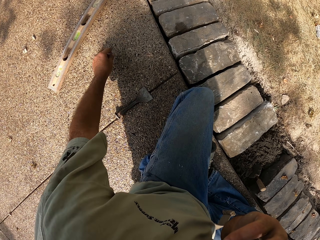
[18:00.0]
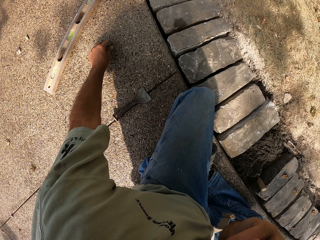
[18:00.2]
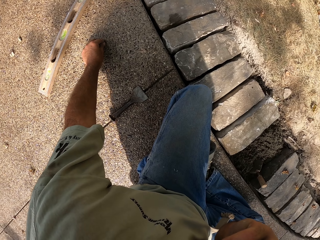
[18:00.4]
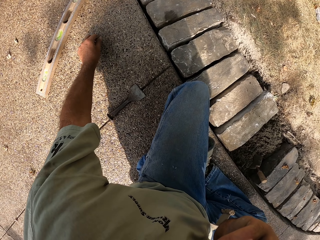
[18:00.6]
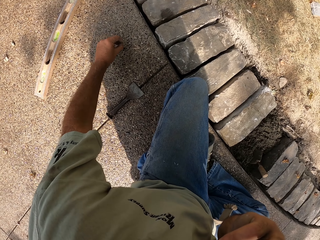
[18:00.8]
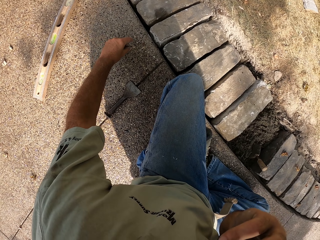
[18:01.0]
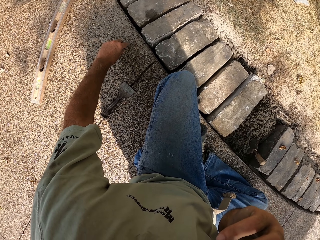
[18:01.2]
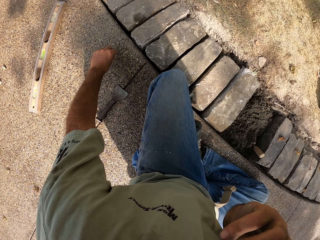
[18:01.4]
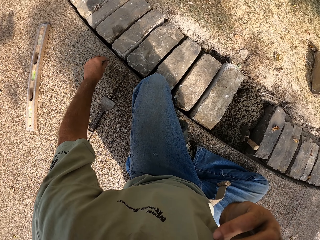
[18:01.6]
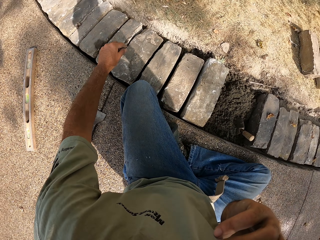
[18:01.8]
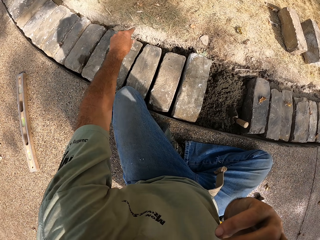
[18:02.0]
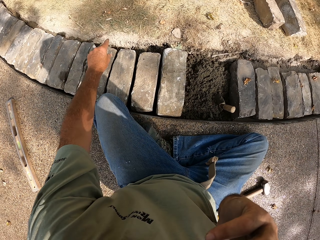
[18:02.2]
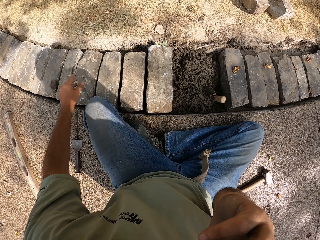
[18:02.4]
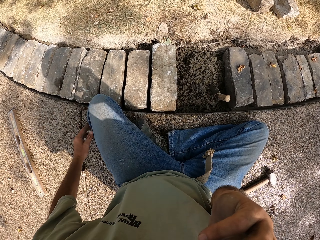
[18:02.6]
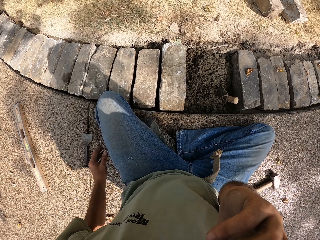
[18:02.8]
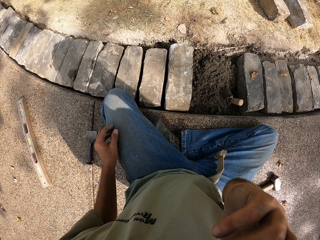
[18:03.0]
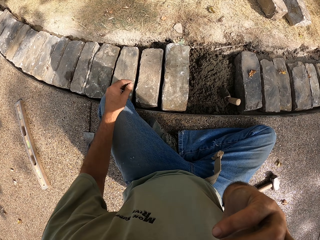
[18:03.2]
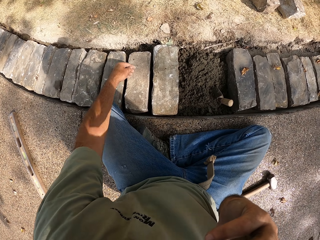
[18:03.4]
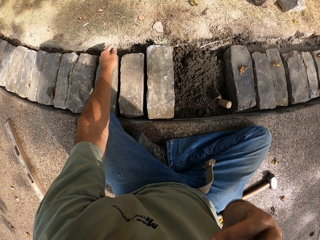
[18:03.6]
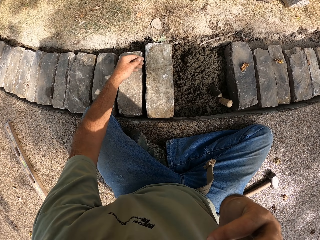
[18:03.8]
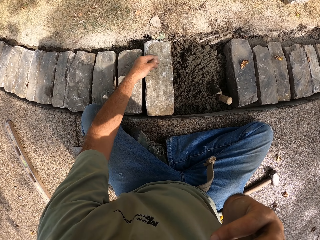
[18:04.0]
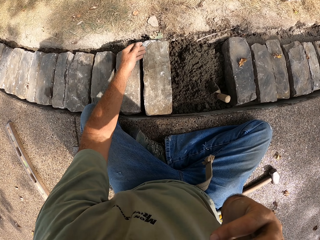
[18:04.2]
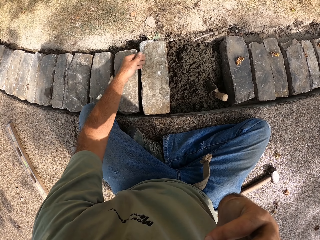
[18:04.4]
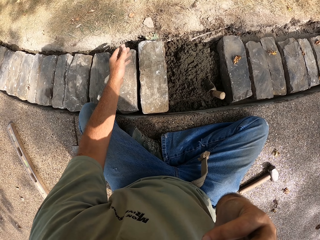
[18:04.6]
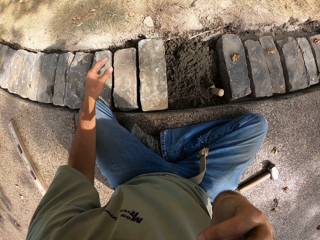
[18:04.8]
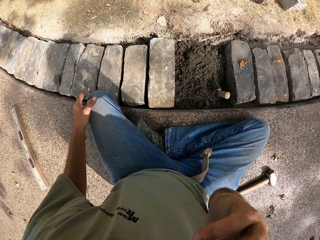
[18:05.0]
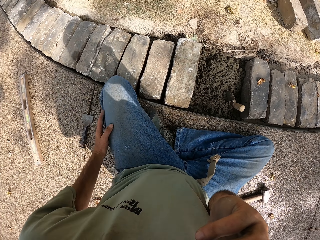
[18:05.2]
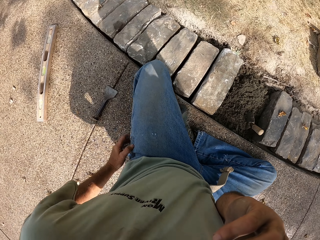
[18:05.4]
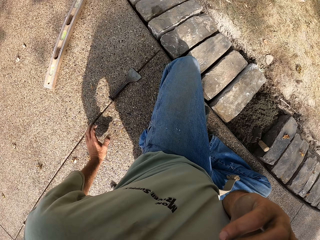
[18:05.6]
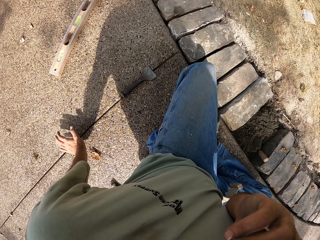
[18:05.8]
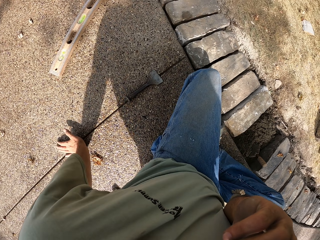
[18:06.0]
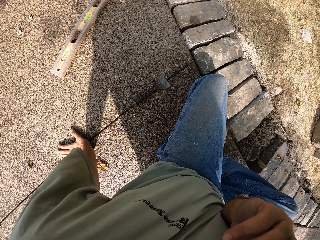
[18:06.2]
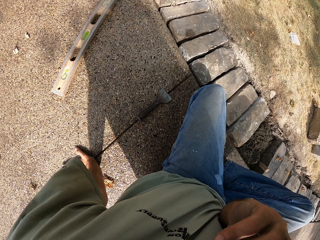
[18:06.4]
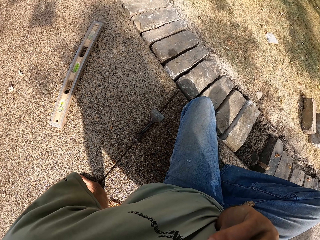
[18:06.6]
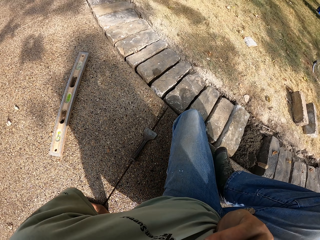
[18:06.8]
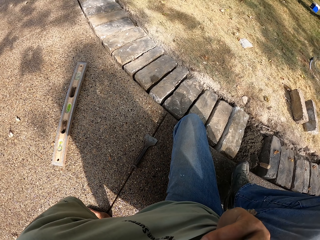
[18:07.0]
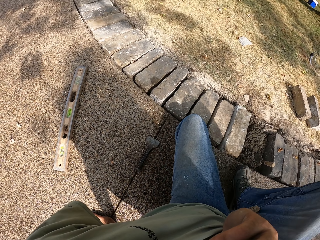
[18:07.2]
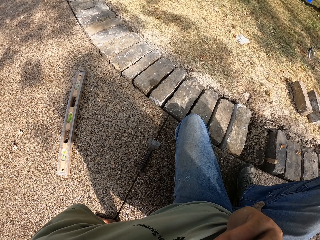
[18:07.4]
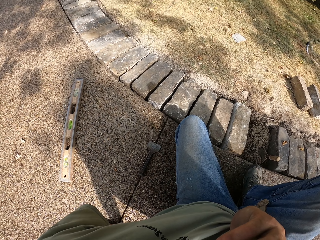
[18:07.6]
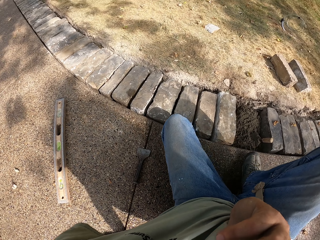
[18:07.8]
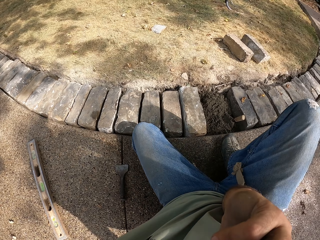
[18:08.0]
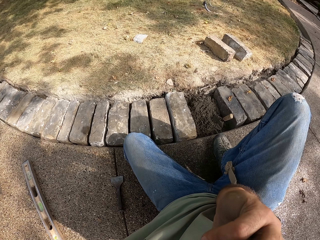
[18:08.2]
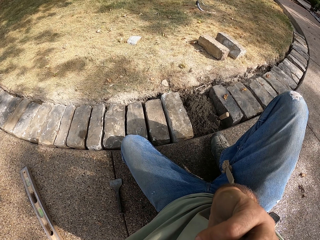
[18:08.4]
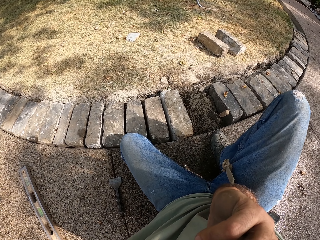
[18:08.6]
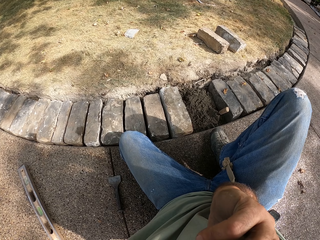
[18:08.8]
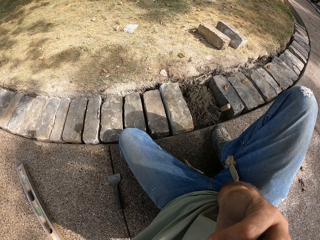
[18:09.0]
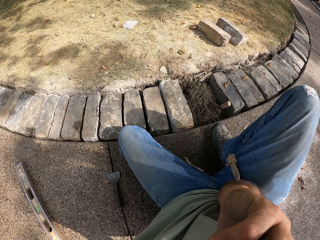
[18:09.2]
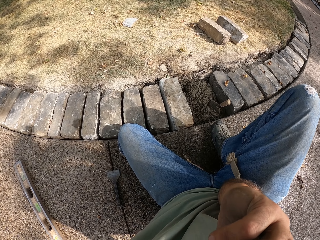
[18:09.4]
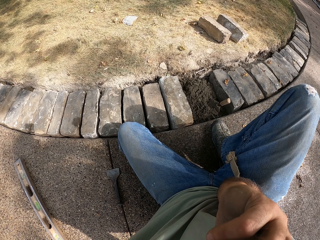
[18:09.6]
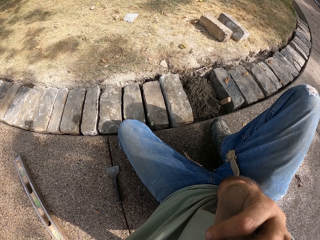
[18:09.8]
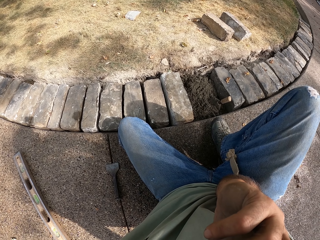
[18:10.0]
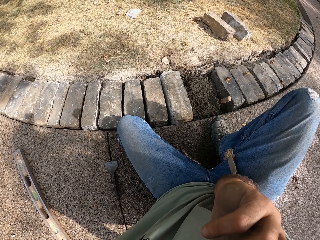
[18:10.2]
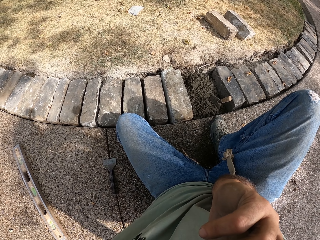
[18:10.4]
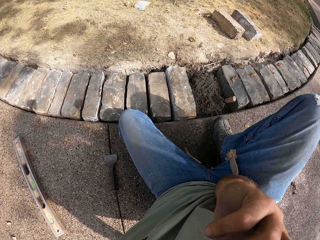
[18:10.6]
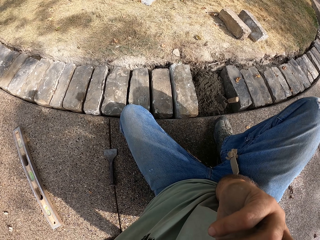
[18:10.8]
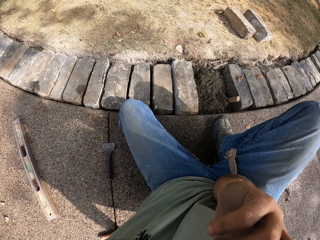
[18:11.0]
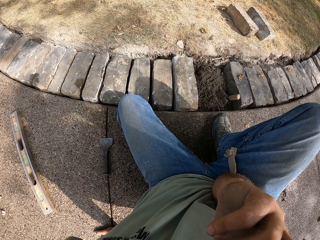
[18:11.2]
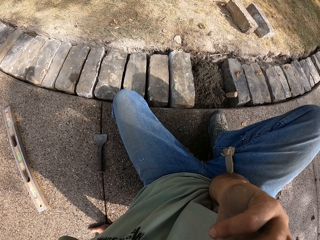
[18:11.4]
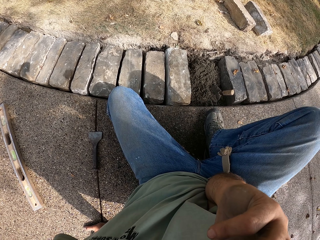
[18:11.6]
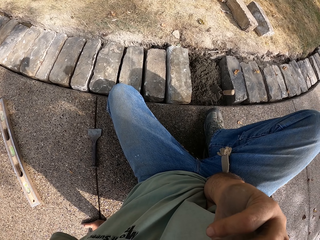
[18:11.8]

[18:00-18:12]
The camera wearer holds the bolster chisel with his left hand. He picks something from the ground with his left hand. He wipes the block with his left hand. He holds the ground with his left hand.

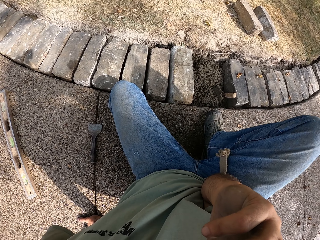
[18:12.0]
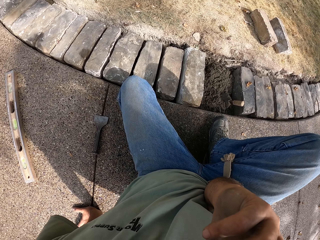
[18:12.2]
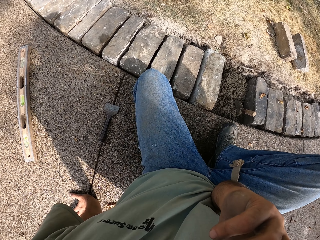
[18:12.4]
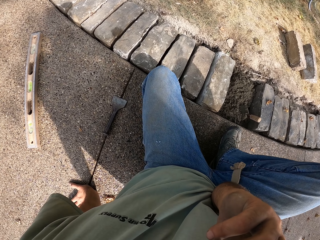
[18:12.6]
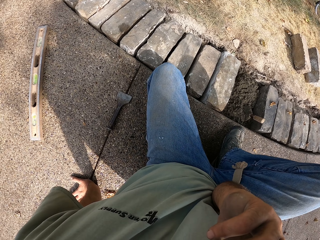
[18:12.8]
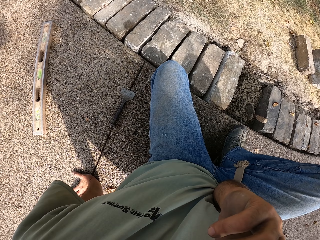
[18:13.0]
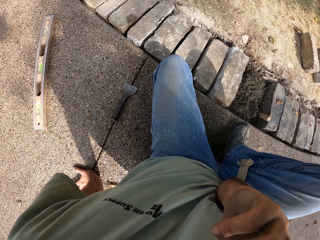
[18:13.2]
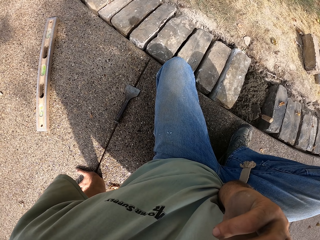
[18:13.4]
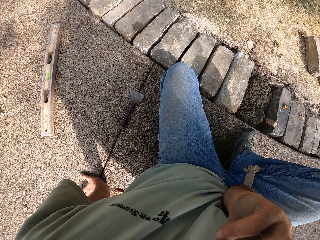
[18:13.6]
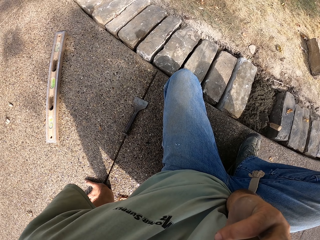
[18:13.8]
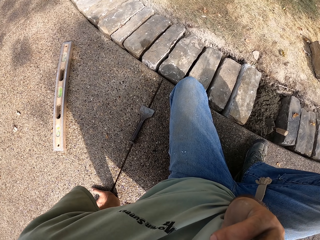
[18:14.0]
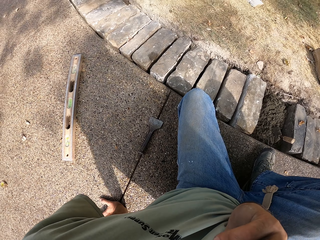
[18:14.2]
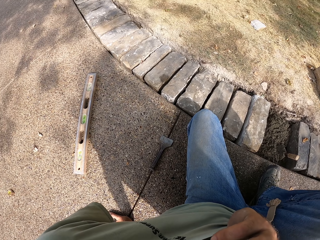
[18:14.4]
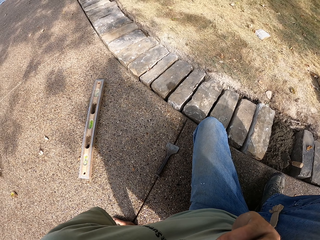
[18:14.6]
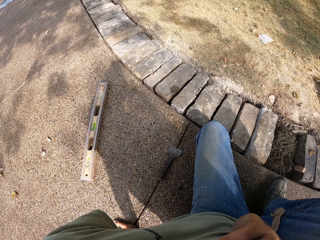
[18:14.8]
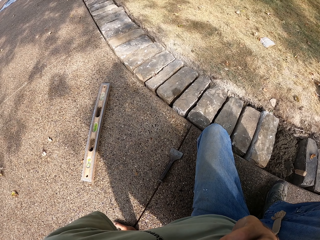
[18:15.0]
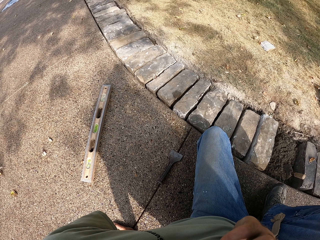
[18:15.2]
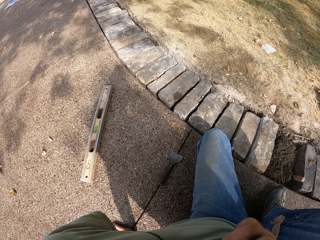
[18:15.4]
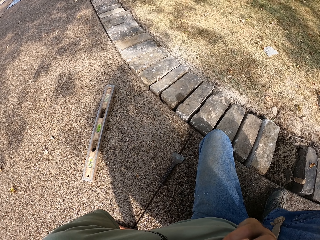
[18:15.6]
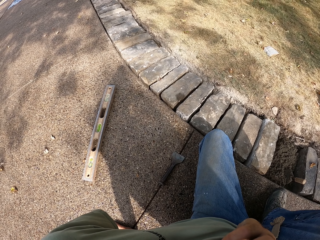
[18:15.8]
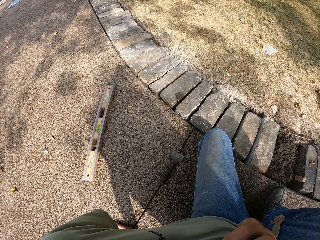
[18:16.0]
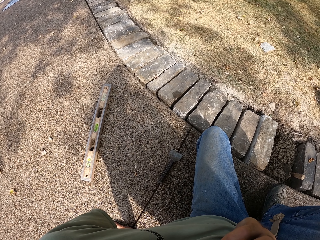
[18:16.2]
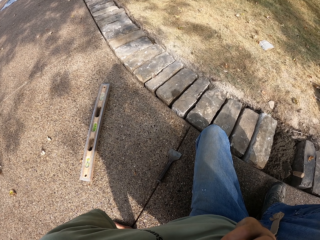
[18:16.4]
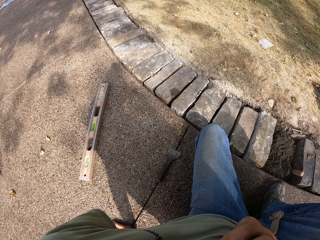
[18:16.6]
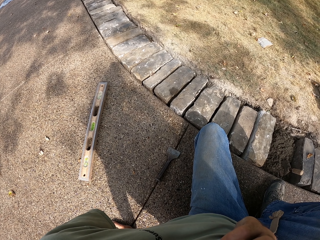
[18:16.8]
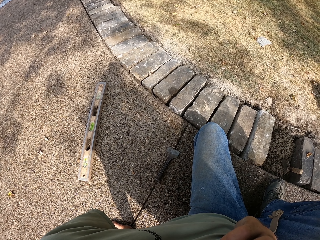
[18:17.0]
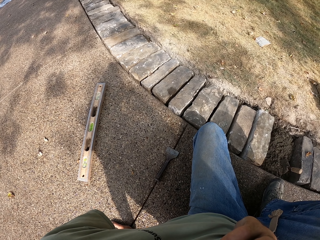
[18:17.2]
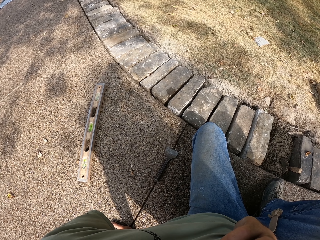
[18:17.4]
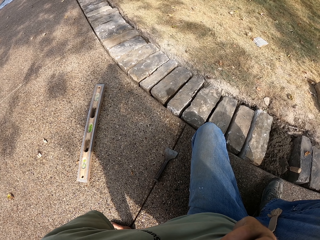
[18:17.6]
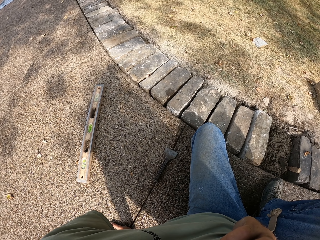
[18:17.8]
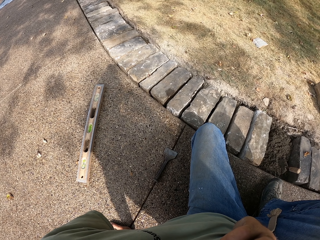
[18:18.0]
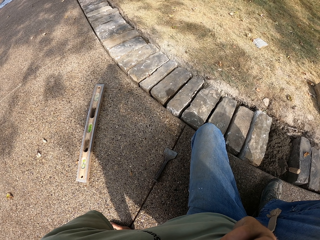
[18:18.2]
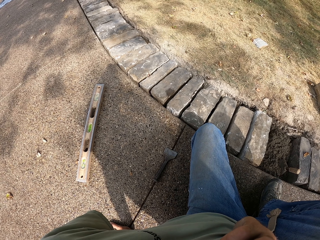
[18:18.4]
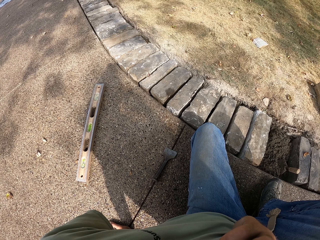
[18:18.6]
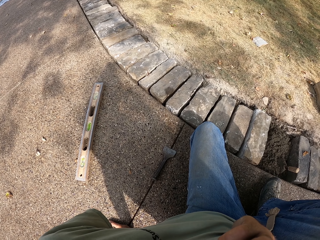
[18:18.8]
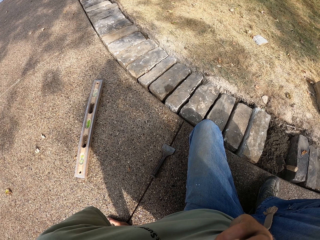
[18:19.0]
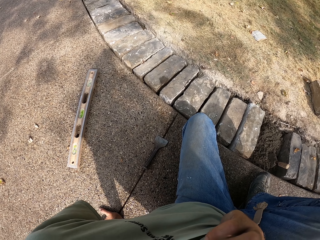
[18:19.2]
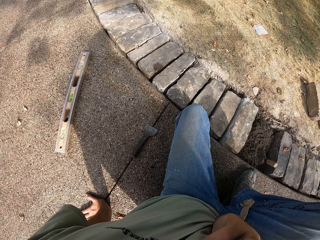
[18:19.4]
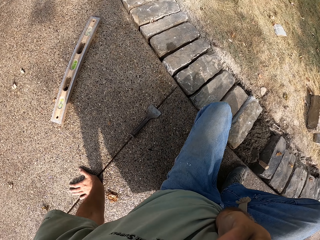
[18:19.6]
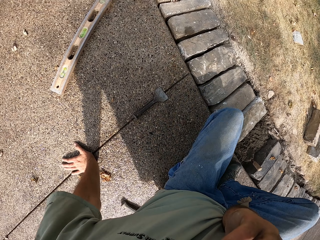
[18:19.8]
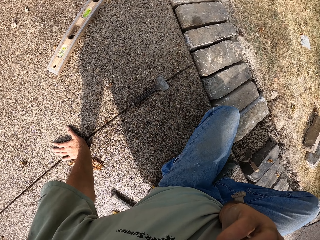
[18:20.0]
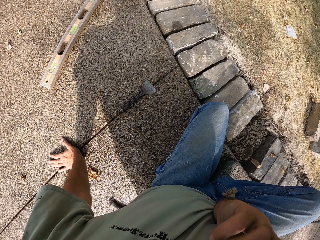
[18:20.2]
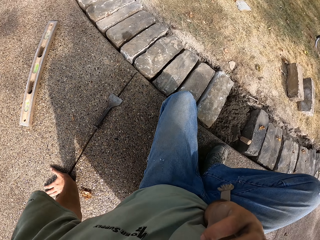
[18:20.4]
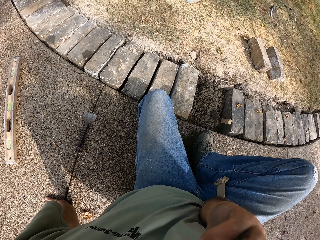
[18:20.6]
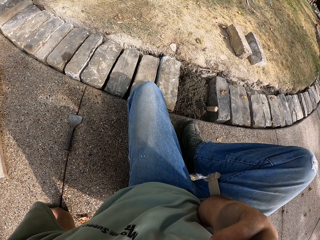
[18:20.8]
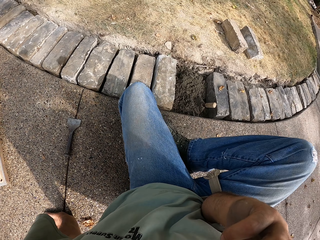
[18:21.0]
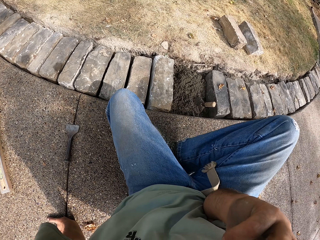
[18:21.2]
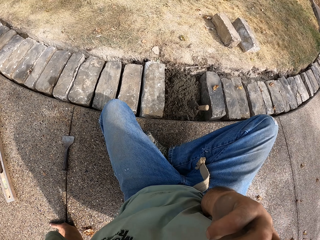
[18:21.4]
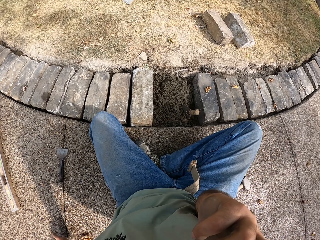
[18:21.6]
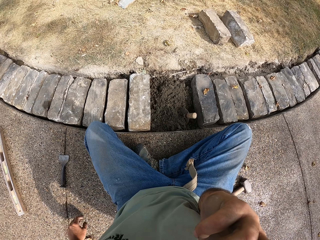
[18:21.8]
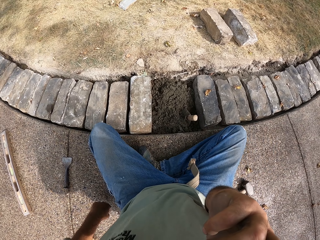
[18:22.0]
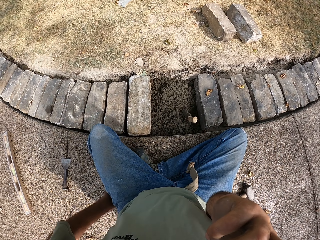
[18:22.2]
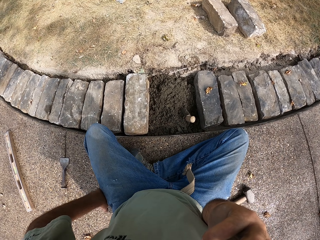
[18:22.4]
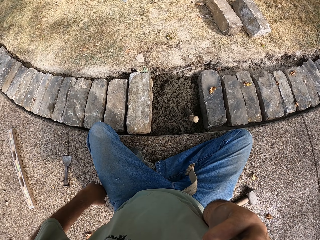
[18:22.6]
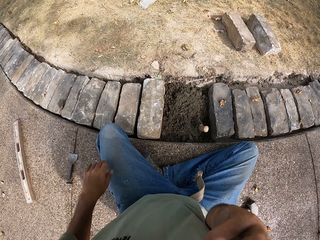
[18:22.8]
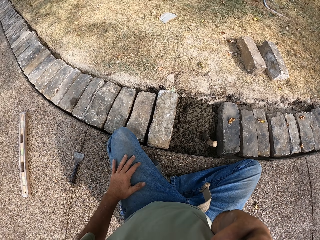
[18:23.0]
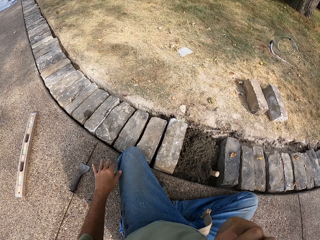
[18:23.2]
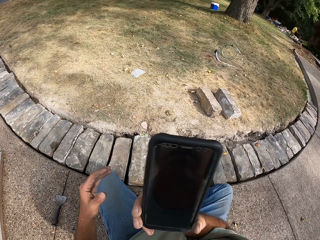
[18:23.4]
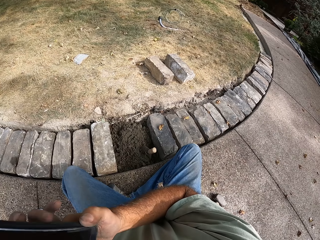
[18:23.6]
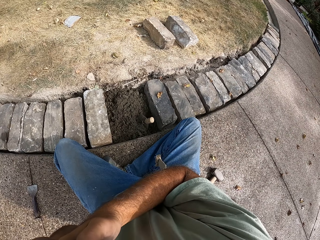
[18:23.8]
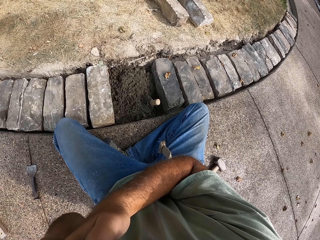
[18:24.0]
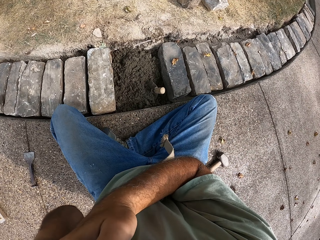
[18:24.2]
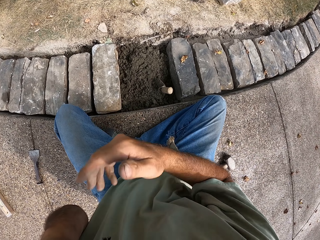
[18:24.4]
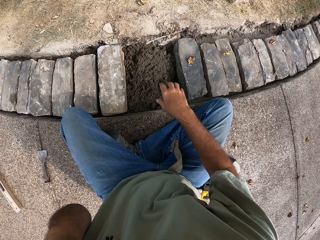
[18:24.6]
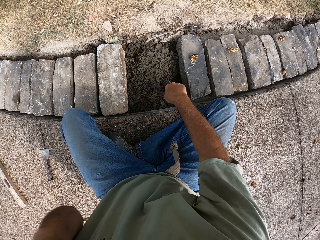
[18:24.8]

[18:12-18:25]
The camera wearer uses a phone. He exchanges the phone to his left hand.
